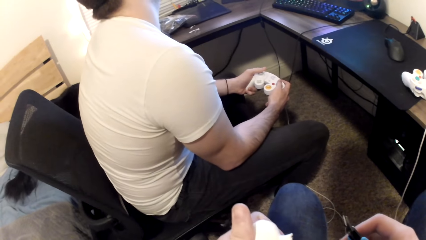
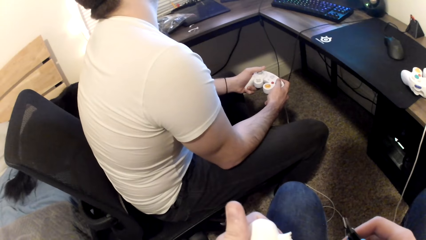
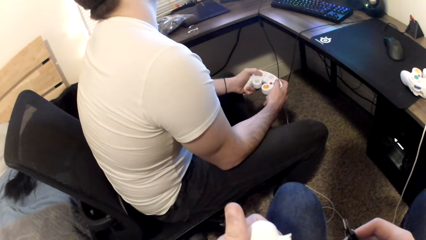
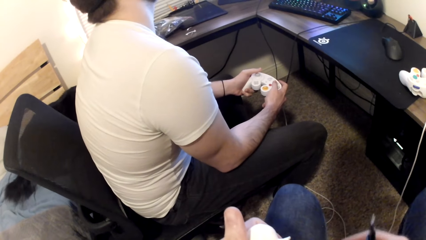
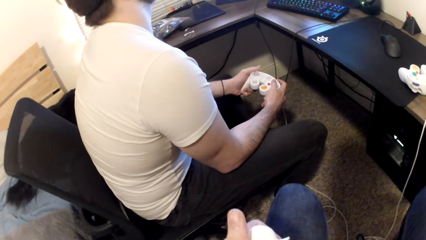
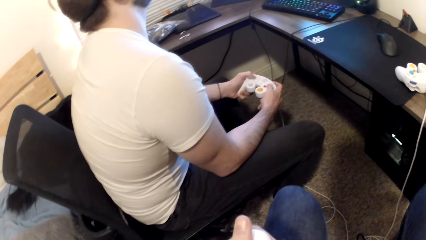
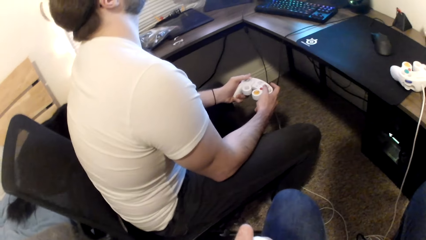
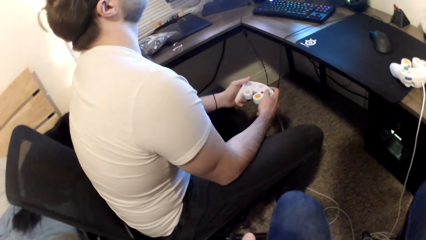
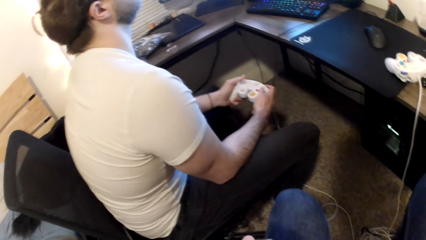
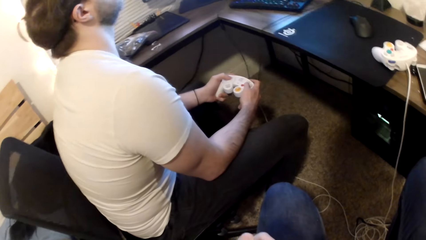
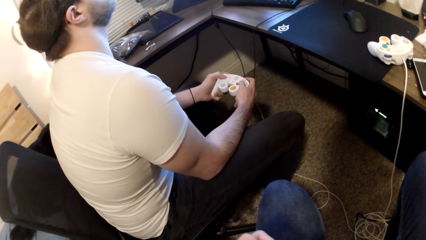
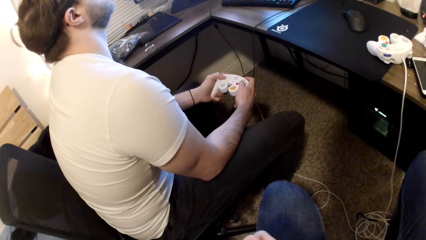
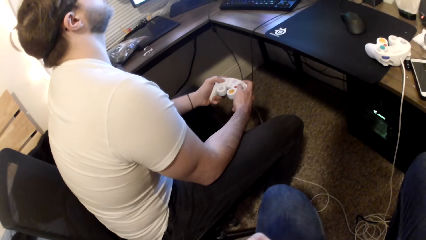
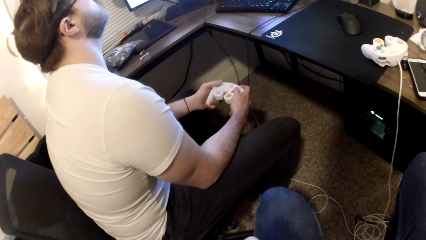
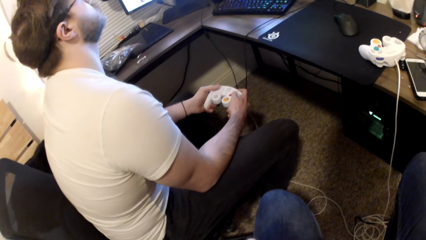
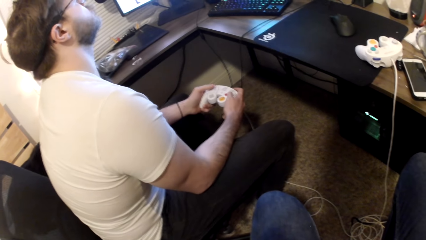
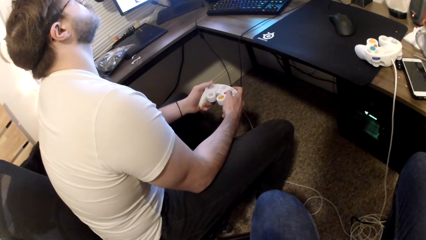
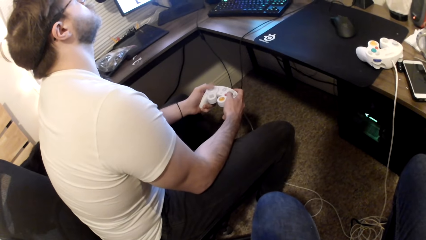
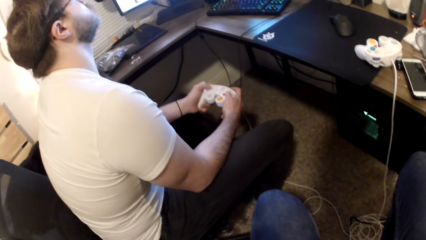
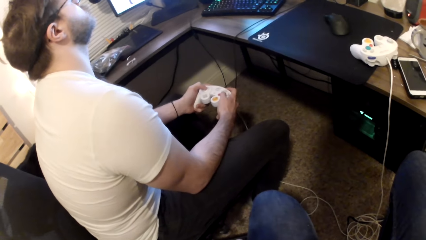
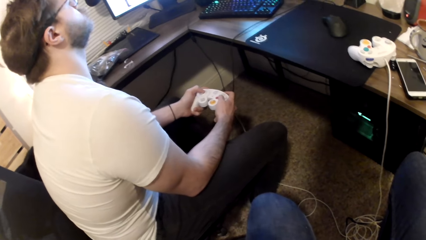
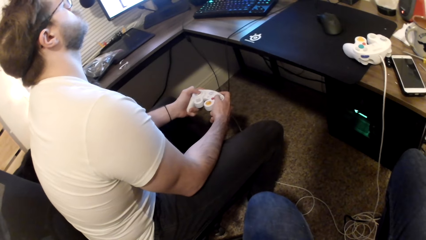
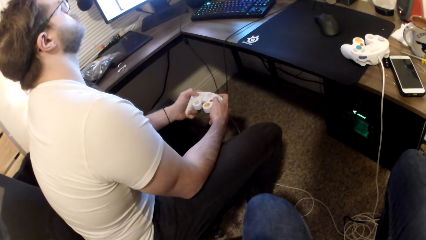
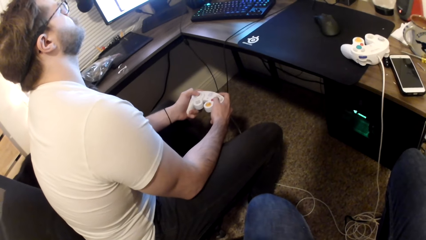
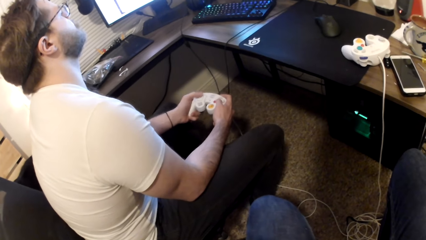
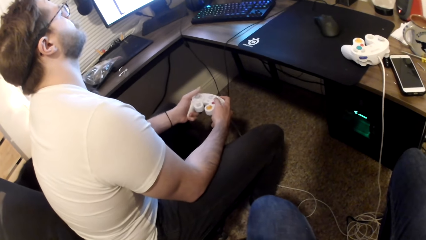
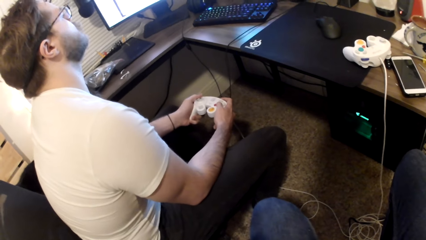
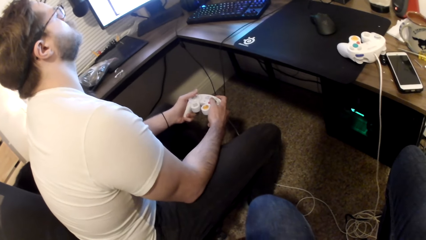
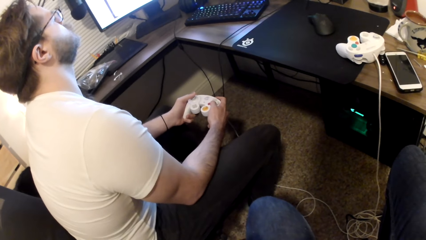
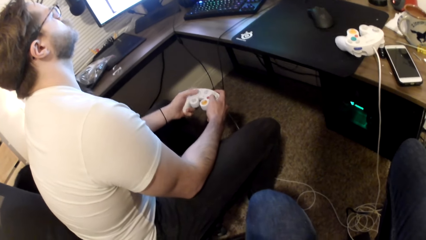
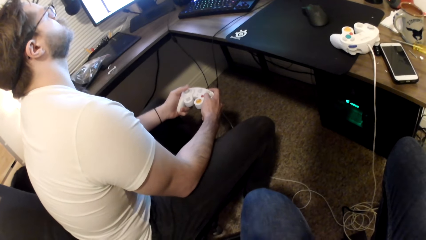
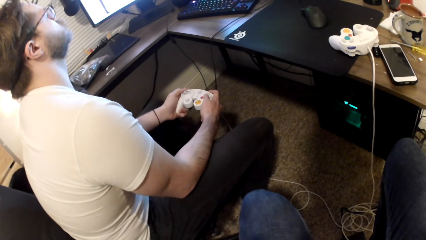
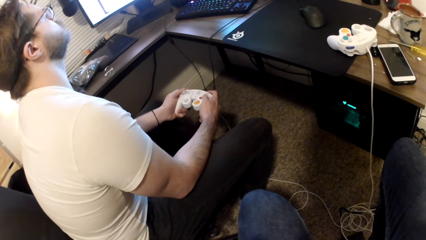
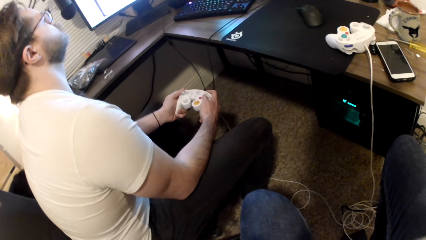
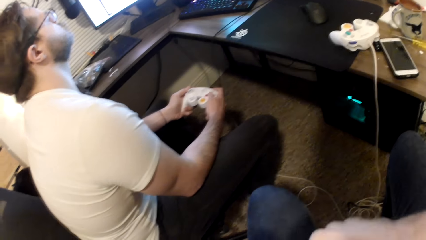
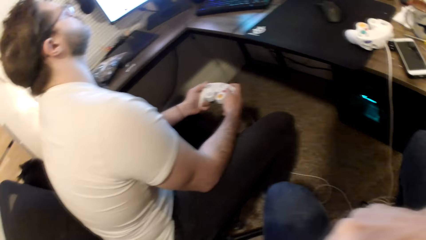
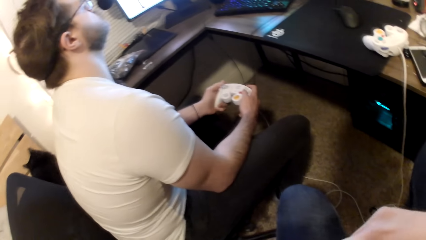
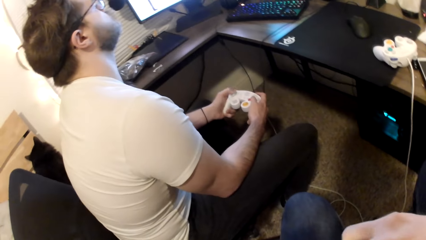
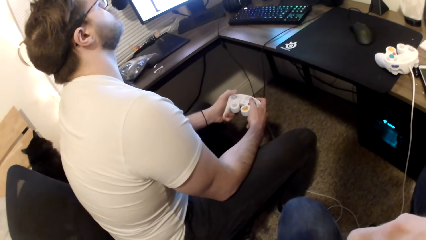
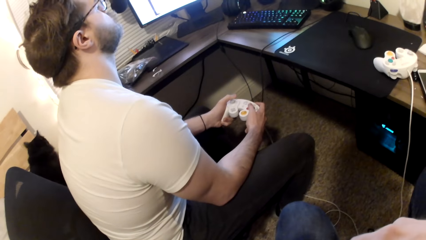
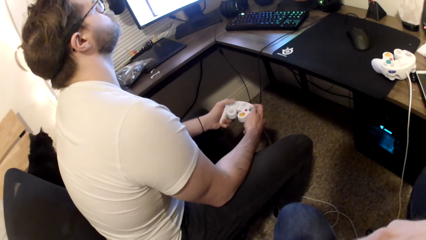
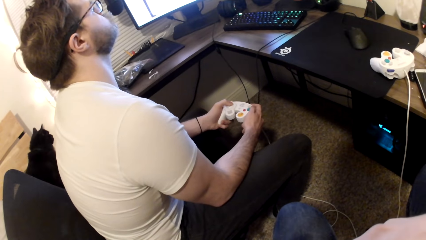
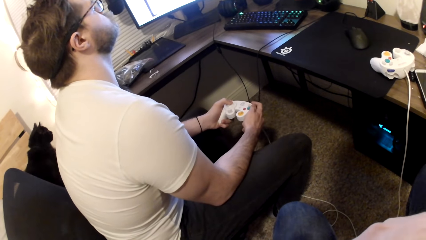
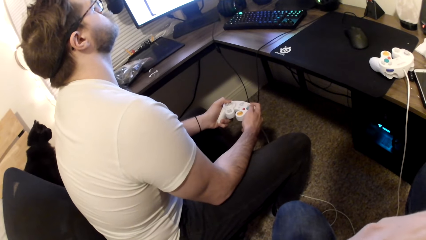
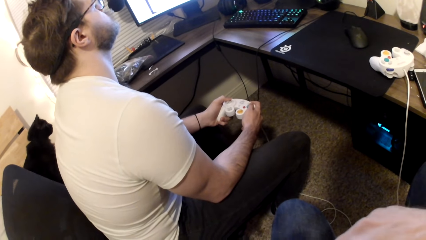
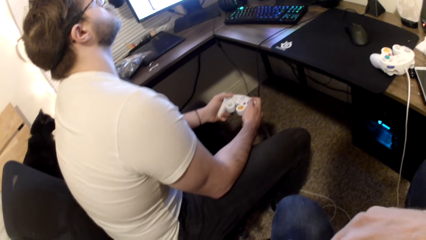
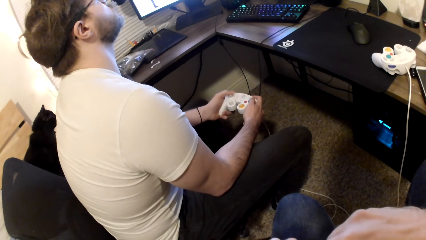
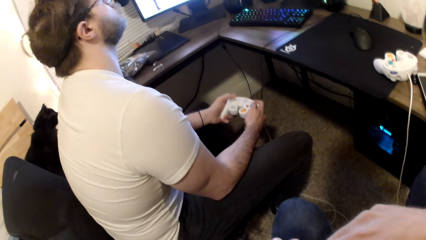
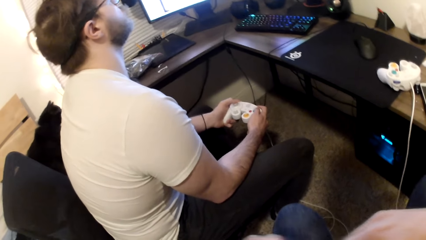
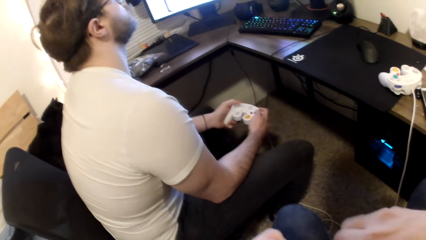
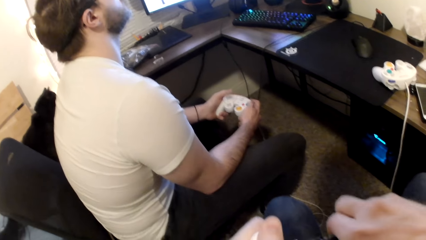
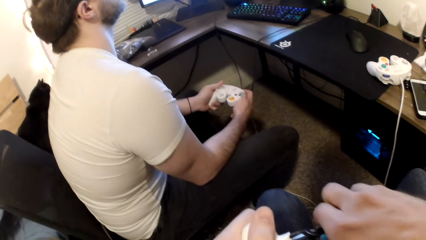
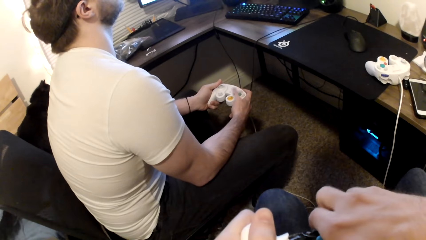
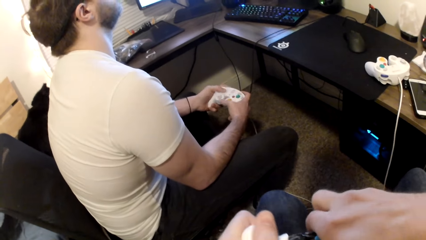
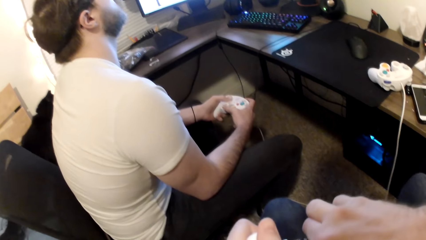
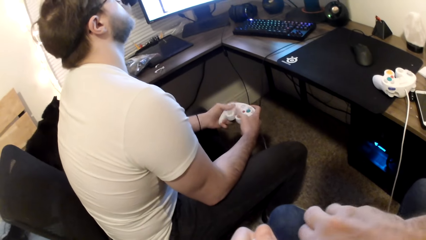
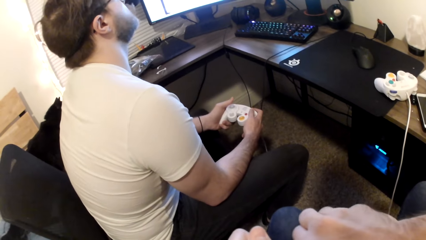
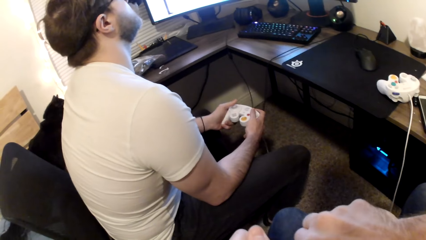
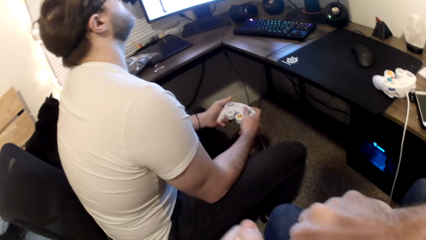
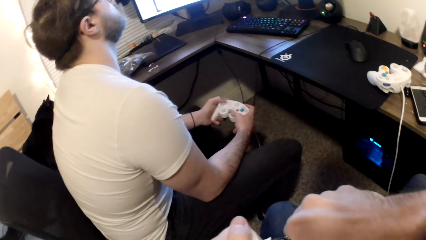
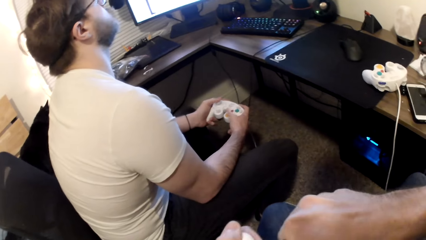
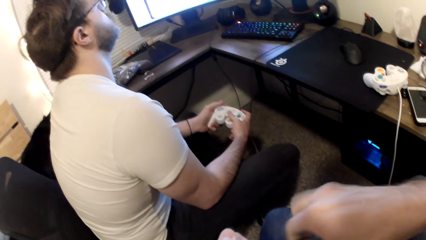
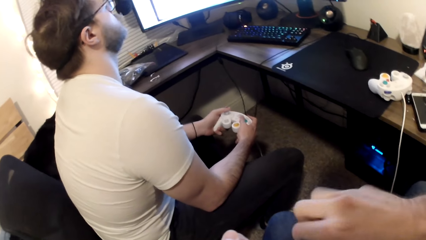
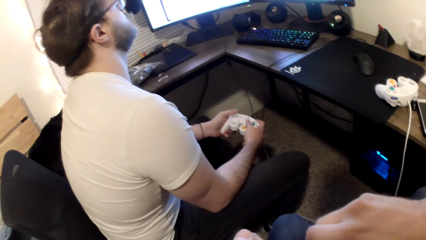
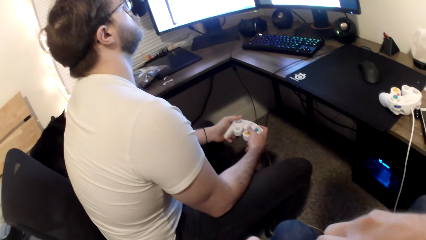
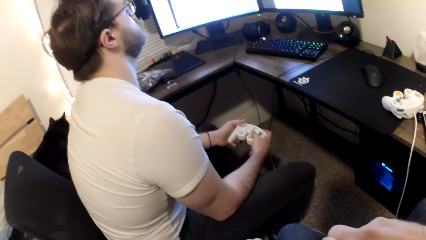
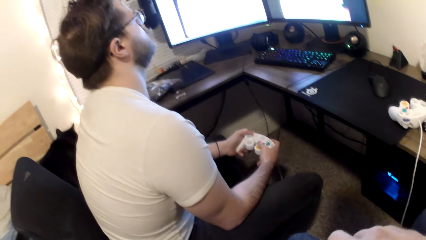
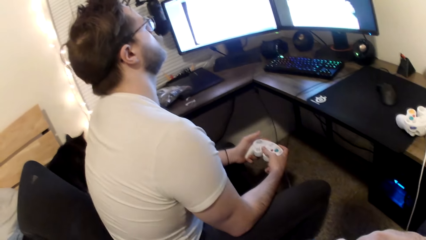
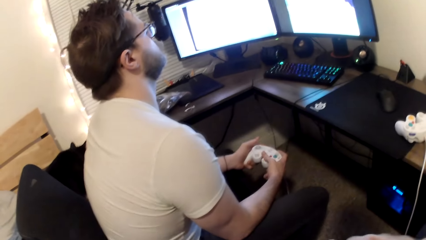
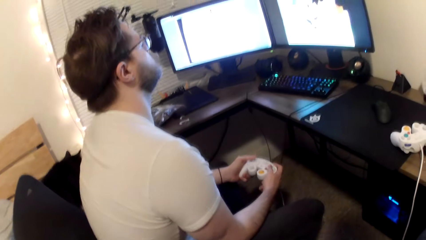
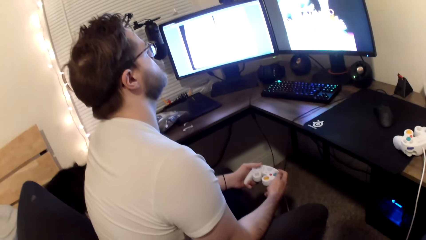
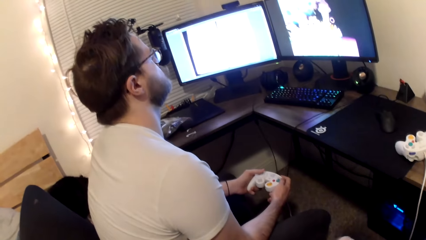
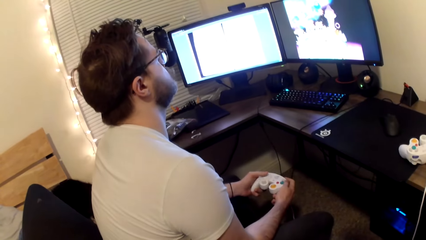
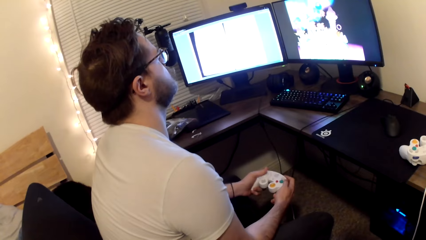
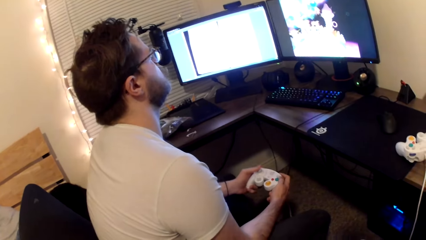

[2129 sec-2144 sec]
A man plays a game on the computer. The camera wearer fixes something.
